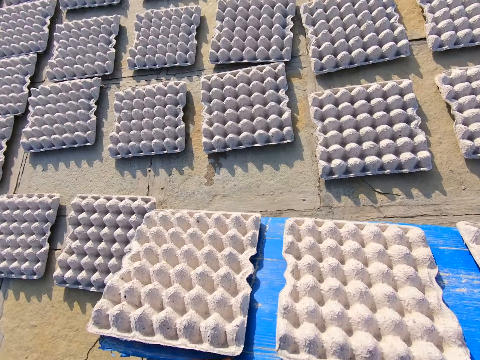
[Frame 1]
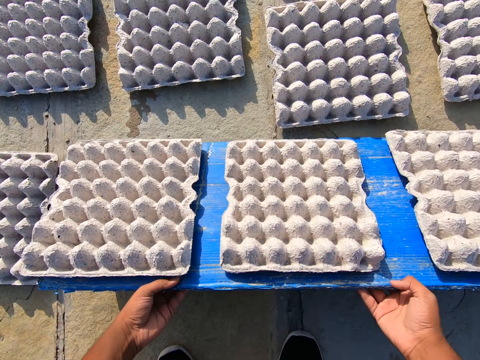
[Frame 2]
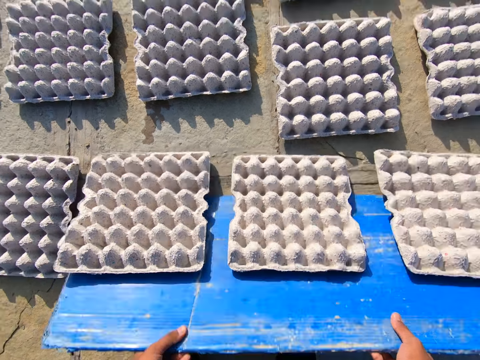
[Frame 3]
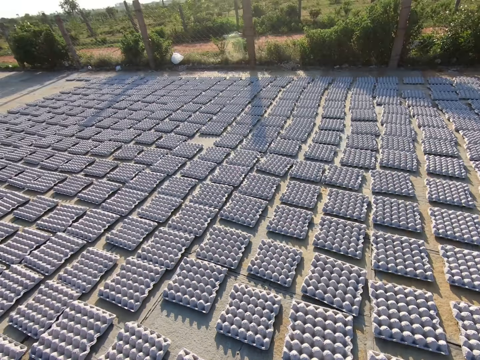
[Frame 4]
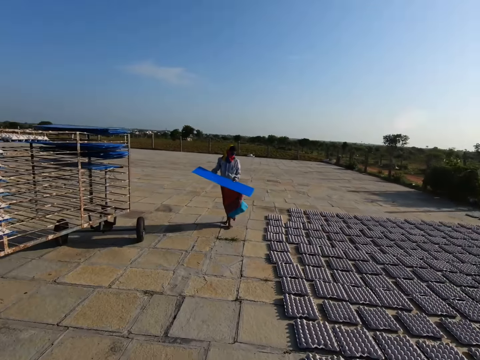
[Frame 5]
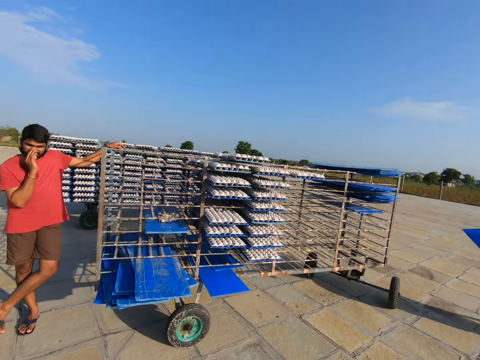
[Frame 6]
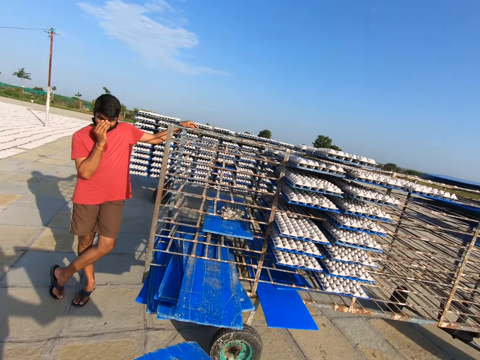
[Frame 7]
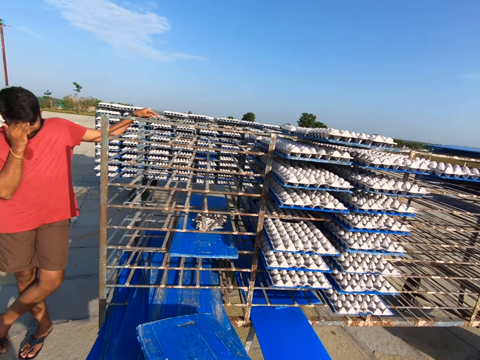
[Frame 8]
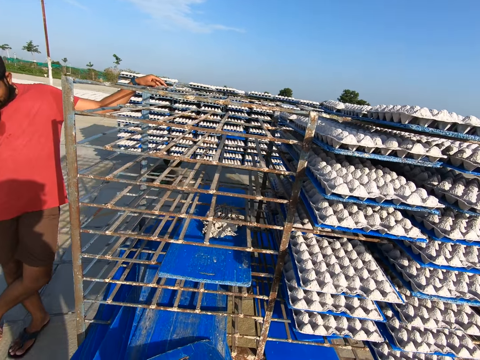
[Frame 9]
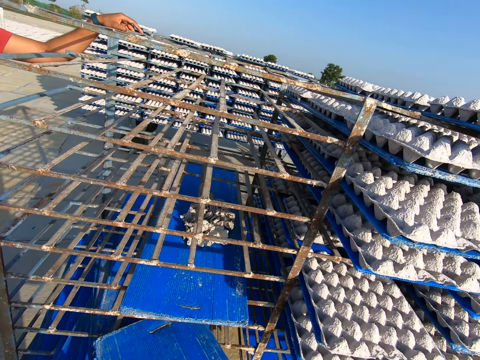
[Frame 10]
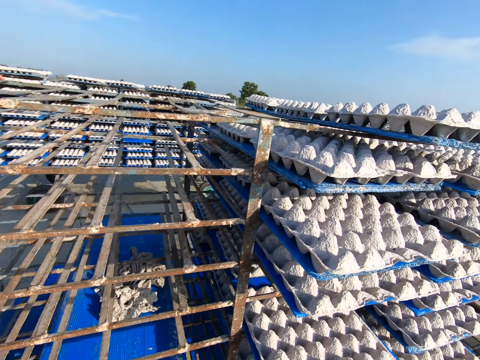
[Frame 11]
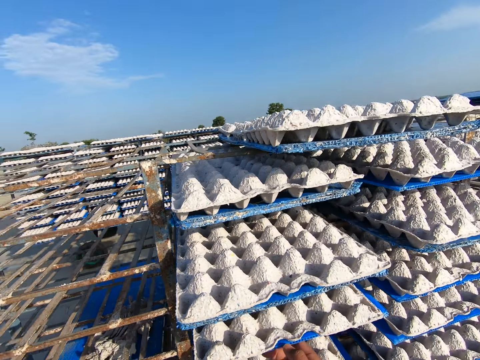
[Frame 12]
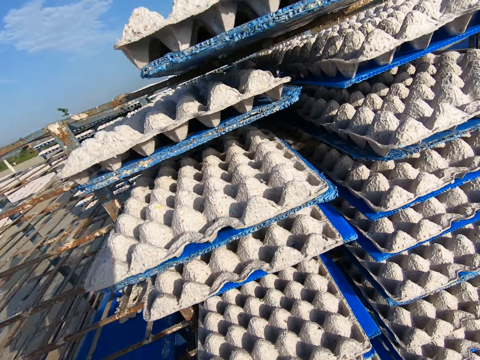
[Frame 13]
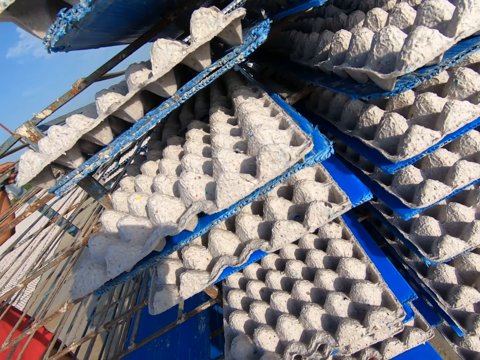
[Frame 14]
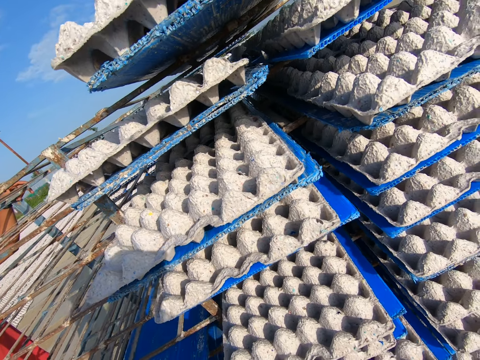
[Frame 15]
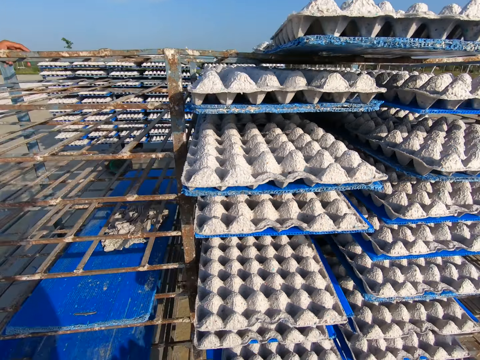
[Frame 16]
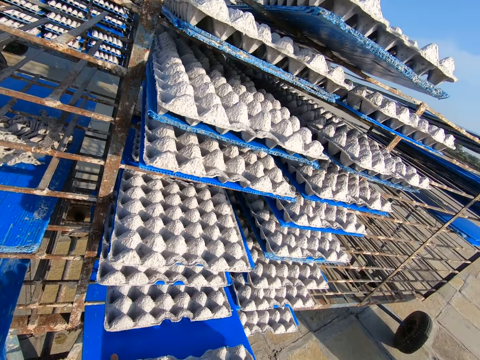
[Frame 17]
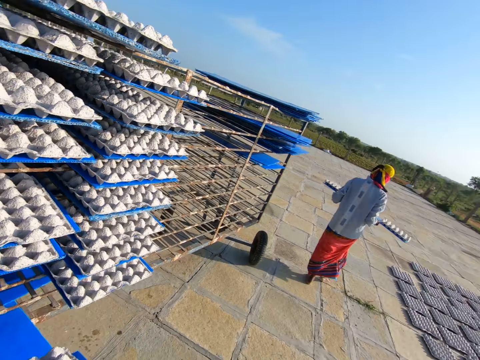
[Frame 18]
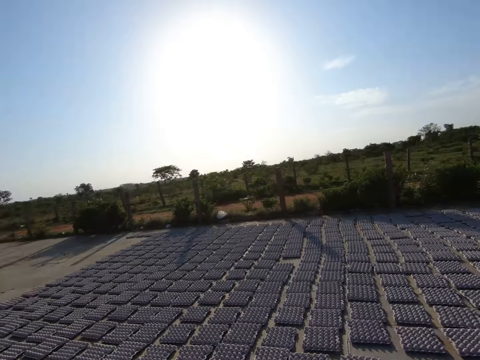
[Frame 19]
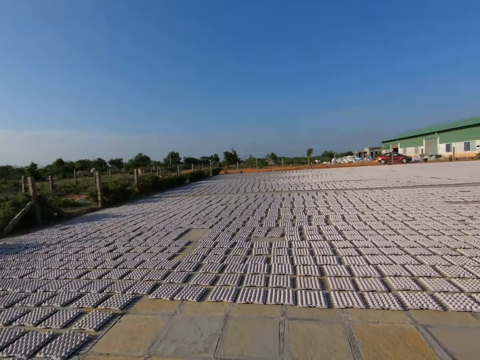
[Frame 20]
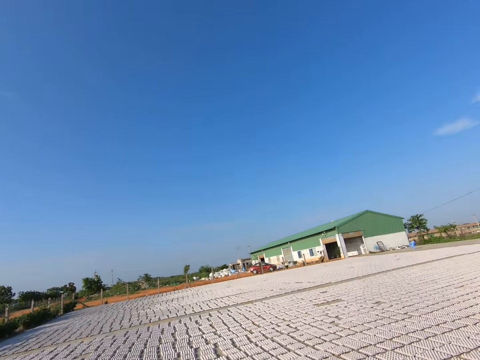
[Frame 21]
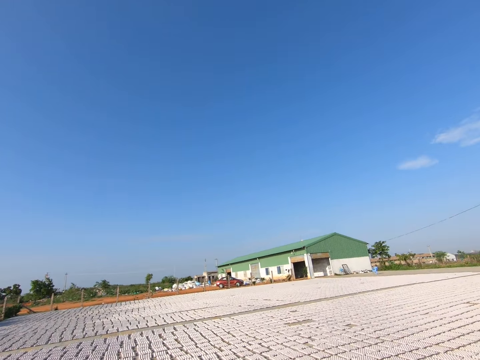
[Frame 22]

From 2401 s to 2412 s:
The camera wearer drops the egg crate on the ground with the tray or board in both hands. They pull the board and walk towards the trolley on the pavement. They drop the tray on the trolley with both hands. They pick a tray of egg crates from the trolley with both hands. They walk away from the trolley on the pavement and look at the egg crates.

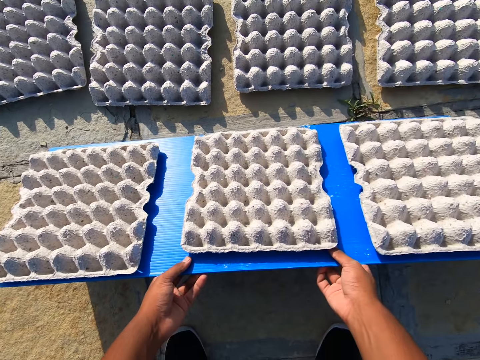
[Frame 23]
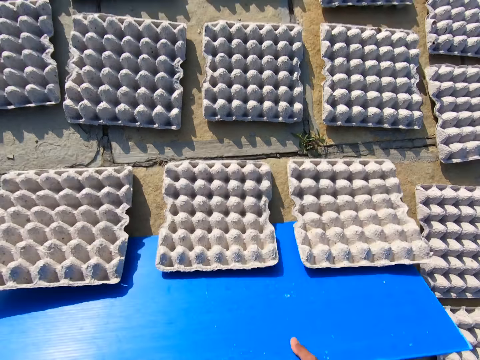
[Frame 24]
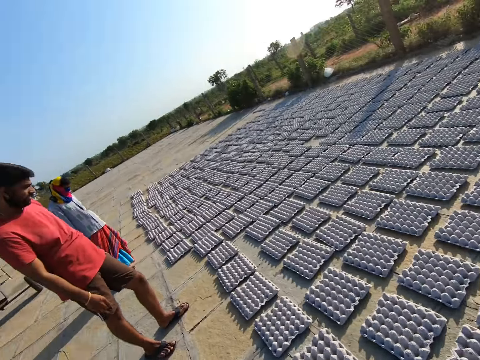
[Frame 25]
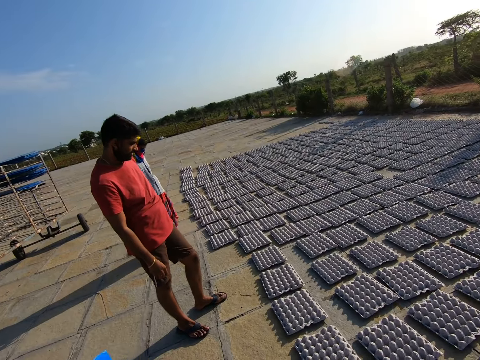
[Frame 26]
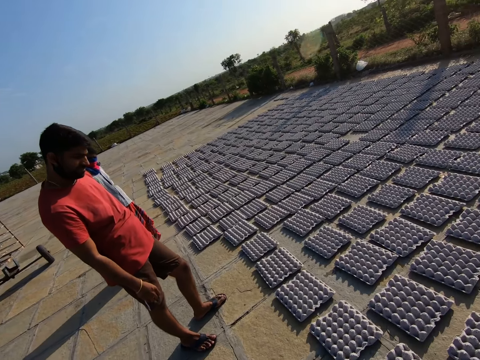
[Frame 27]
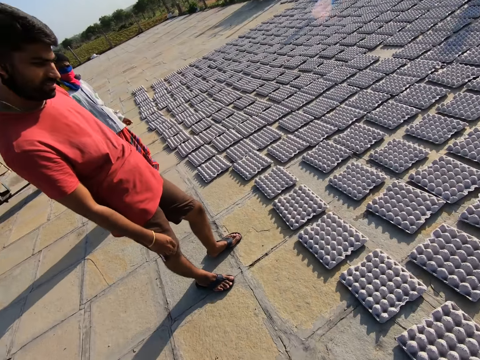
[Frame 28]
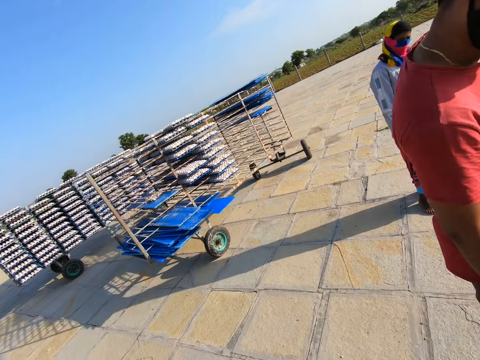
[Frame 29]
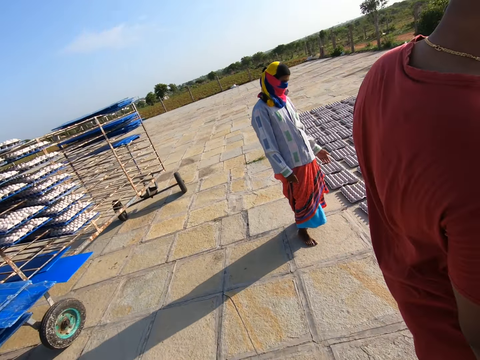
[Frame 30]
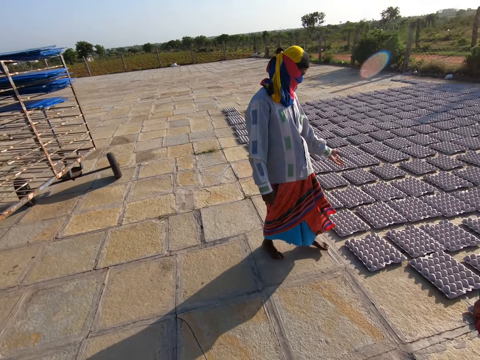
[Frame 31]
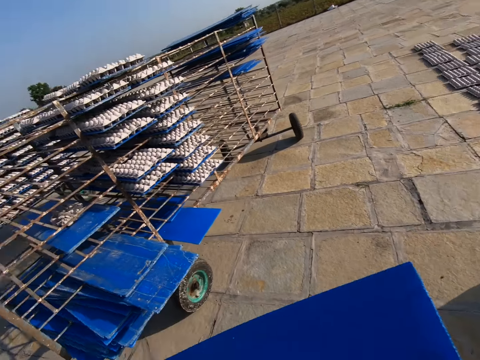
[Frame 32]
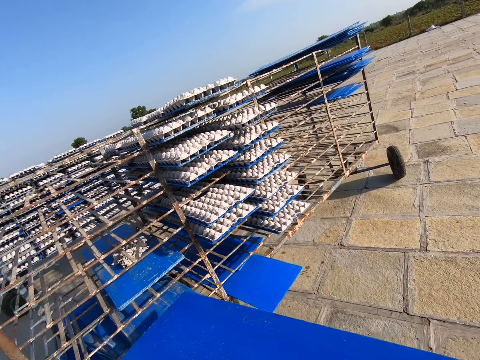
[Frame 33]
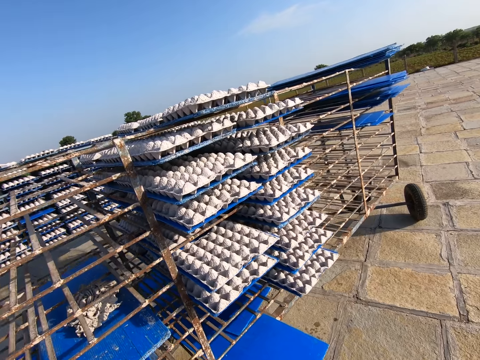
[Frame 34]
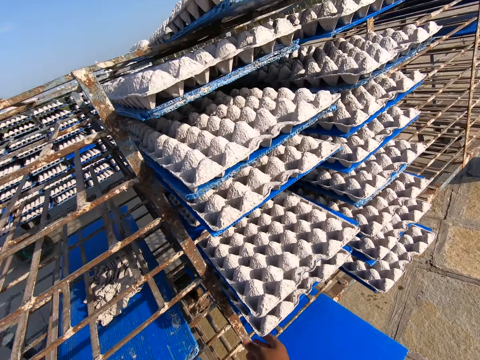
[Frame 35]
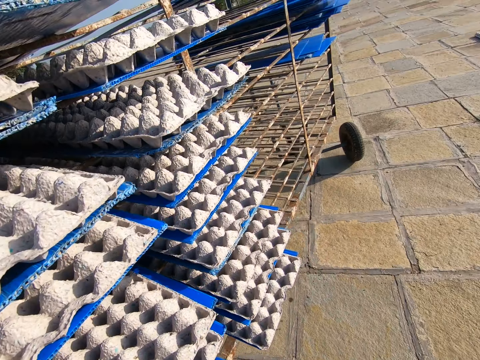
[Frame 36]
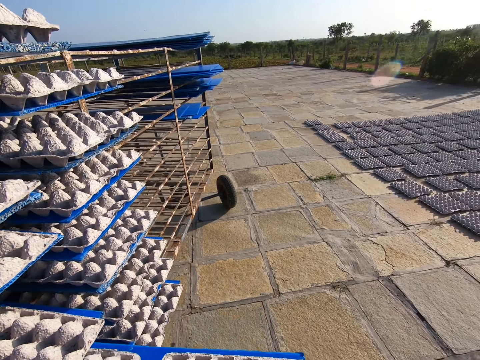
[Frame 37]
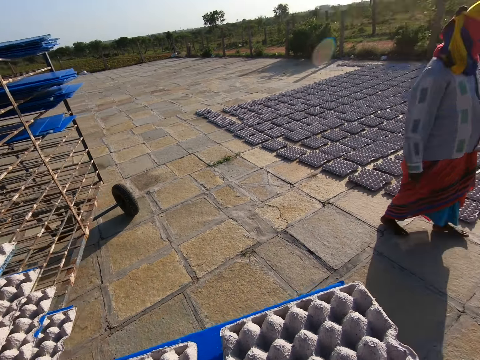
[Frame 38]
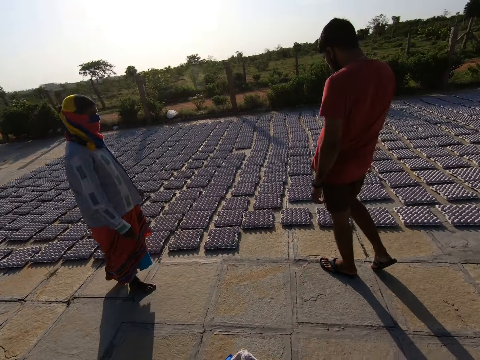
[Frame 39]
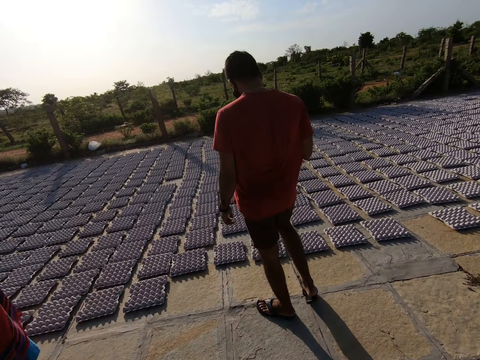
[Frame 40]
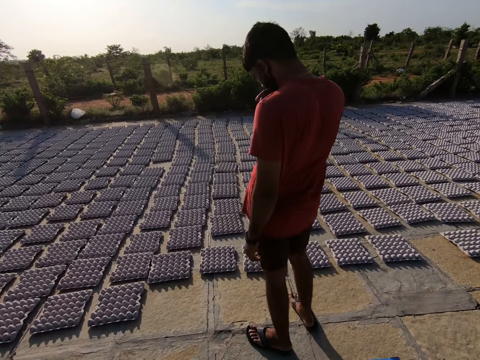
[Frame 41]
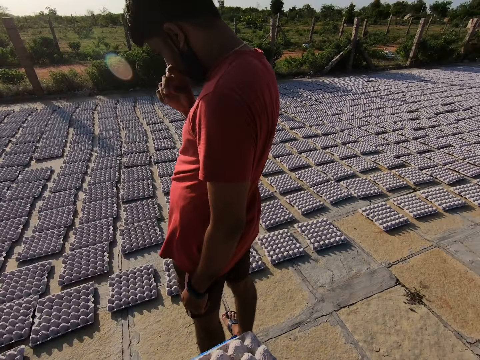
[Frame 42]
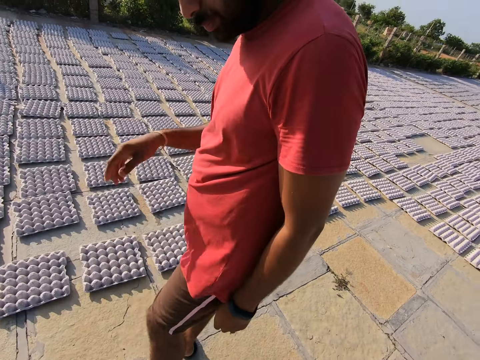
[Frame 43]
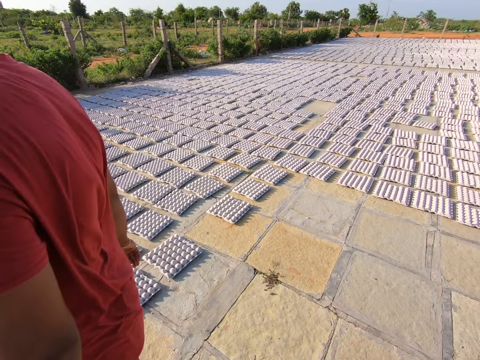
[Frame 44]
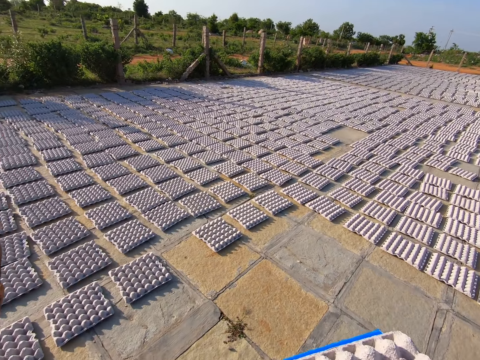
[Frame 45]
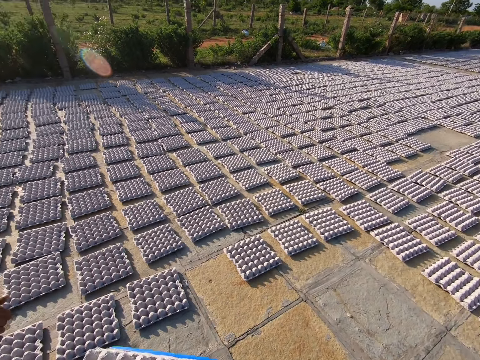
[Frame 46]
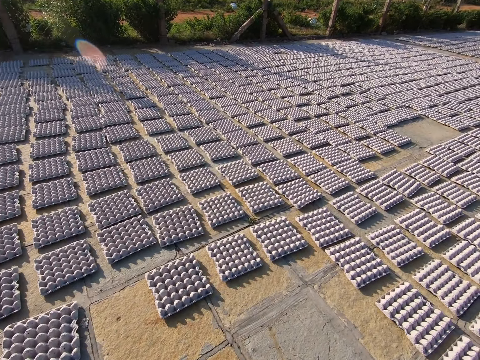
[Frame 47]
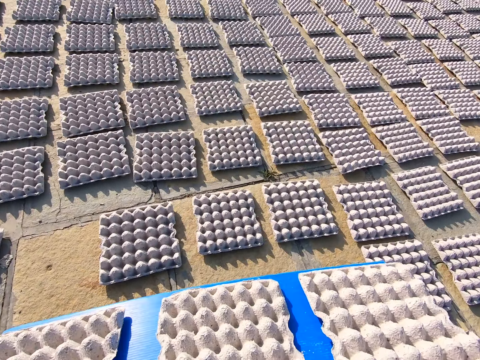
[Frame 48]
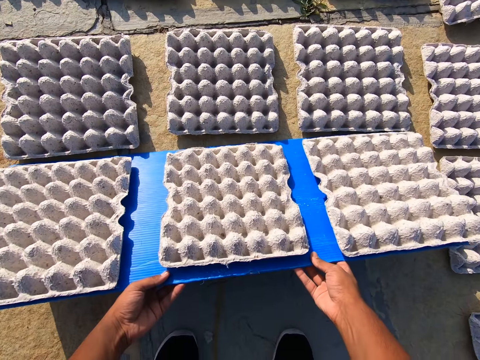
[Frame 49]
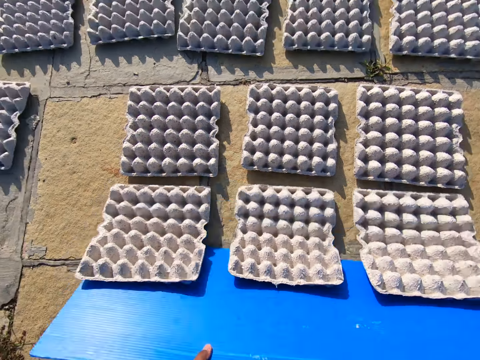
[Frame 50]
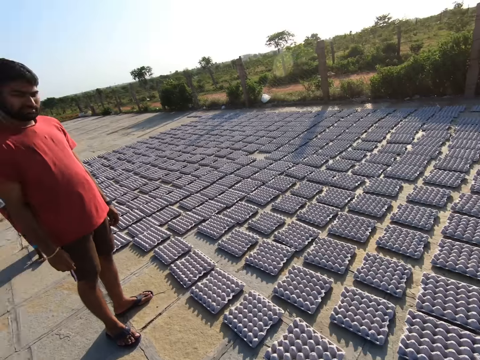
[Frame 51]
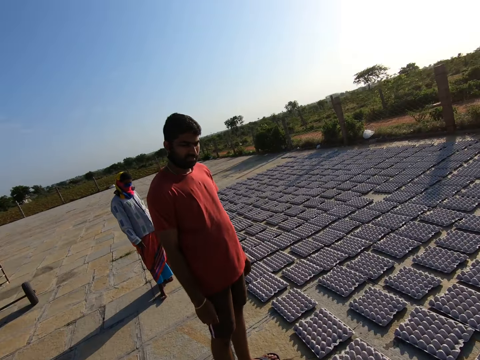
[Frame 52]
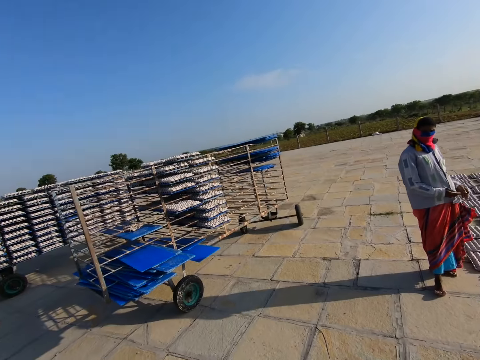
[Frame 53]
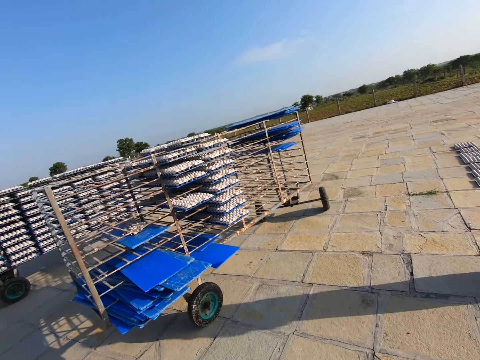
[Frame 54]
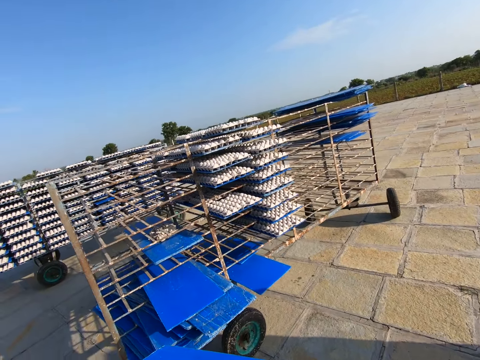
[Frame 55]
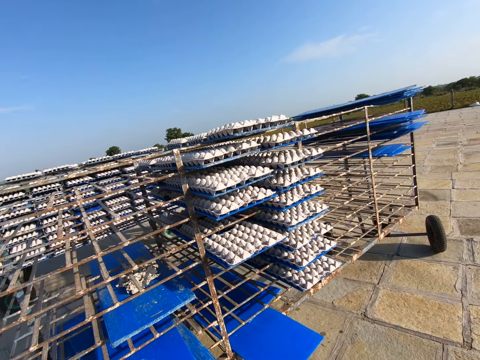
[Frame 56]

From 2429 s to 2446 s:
The camera wearer drops the egg crate on the ground with the tray in both hands. They pull the board and talk to a man and another man. They walk towards the trolley on the pavement and put the board on the shelf. They pick a tray of egg crates from the trolley with both hands. They walk away from the trolley on the pavement. They drop the egg crate on the ground with the tray in both hands. They pull the board. They walk towards the trolley on the pavement.
